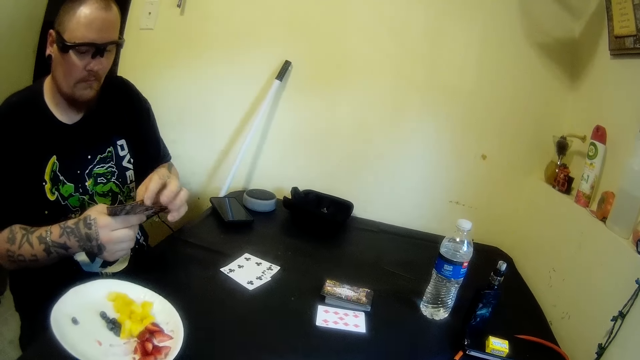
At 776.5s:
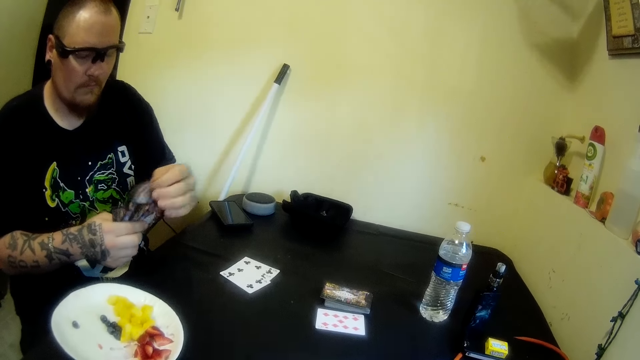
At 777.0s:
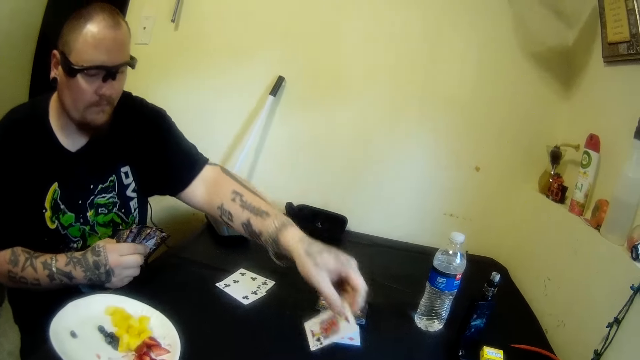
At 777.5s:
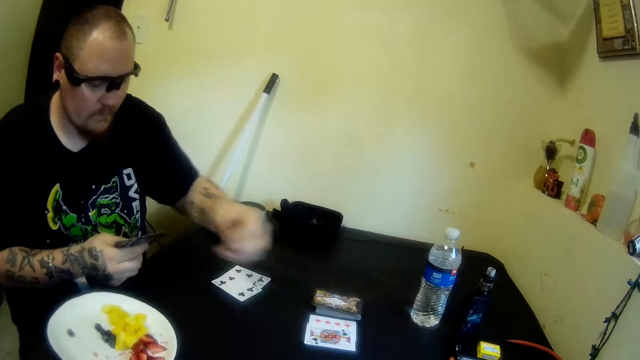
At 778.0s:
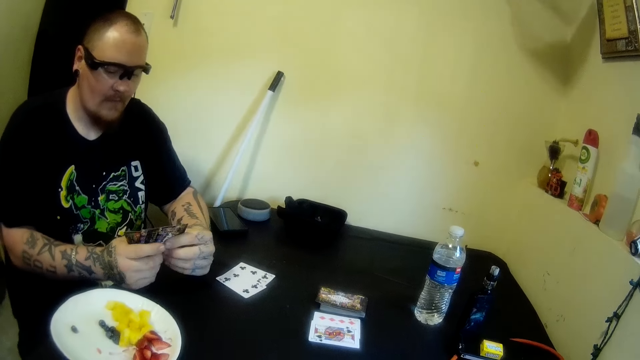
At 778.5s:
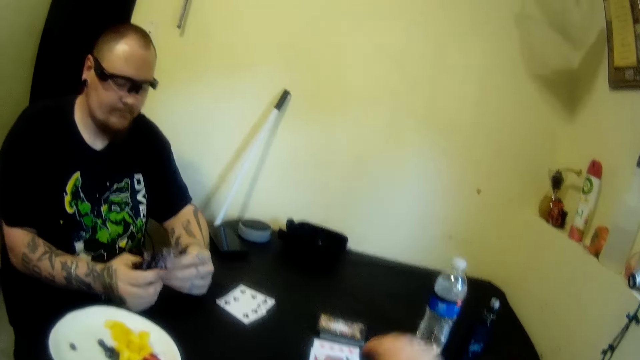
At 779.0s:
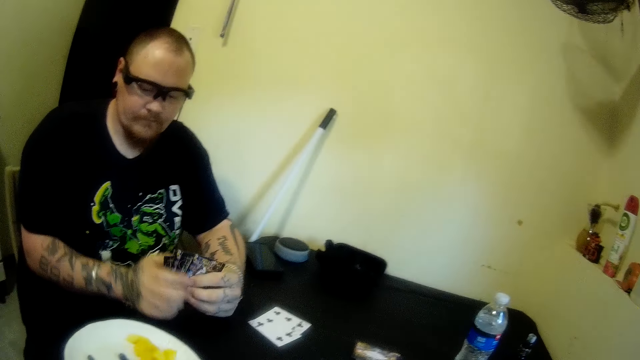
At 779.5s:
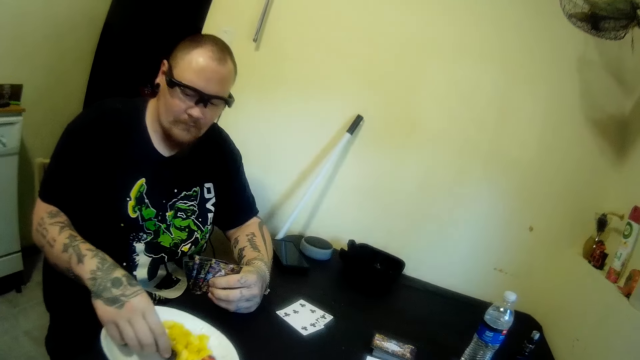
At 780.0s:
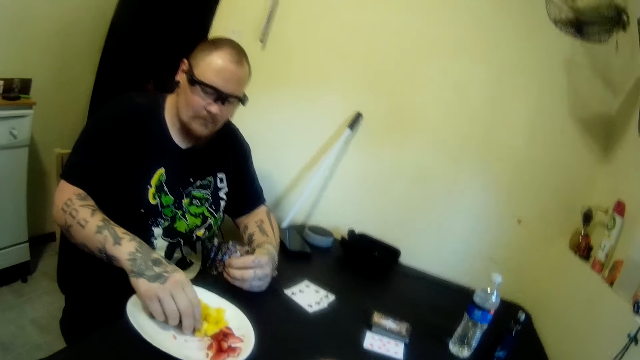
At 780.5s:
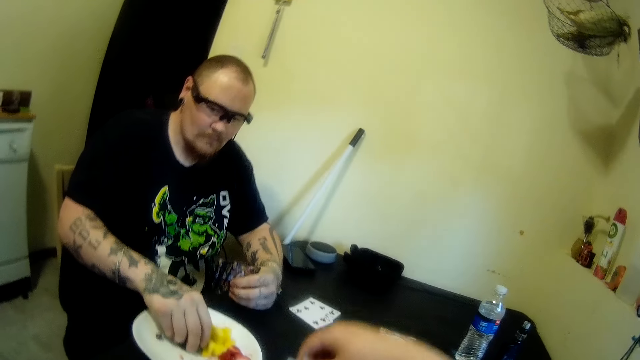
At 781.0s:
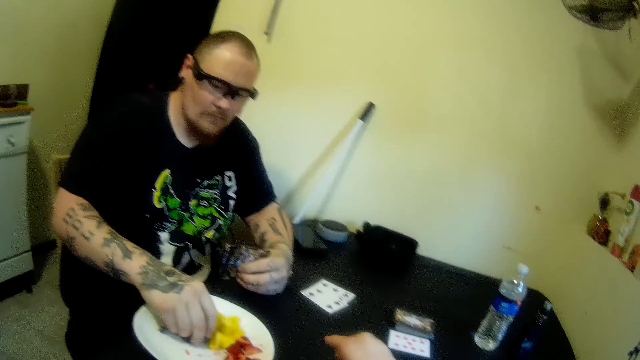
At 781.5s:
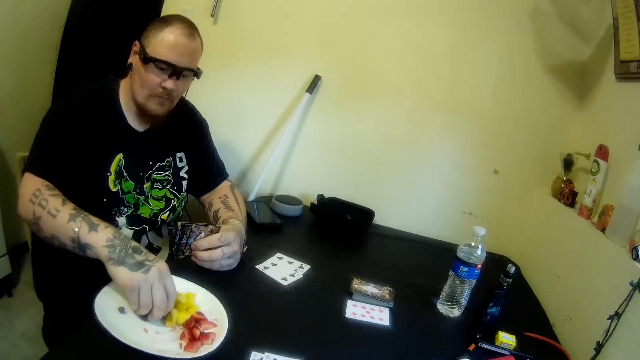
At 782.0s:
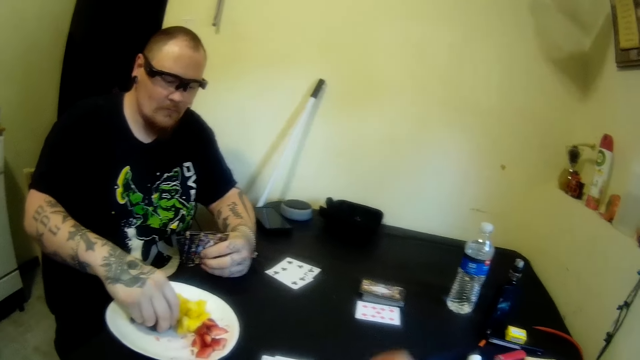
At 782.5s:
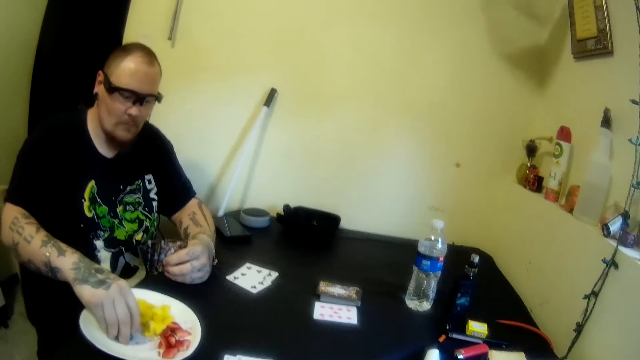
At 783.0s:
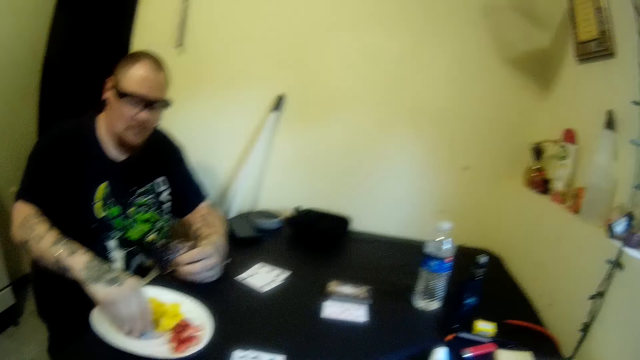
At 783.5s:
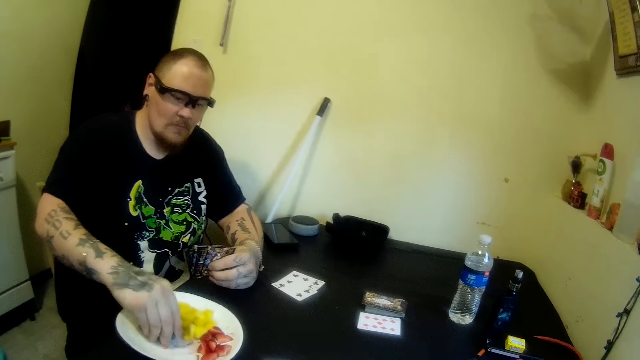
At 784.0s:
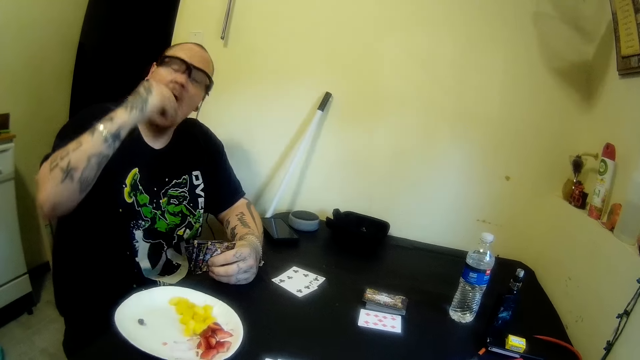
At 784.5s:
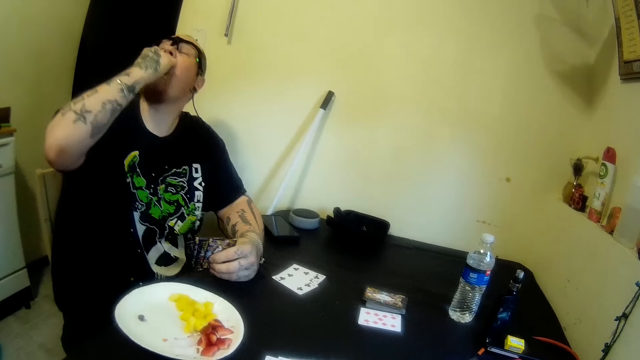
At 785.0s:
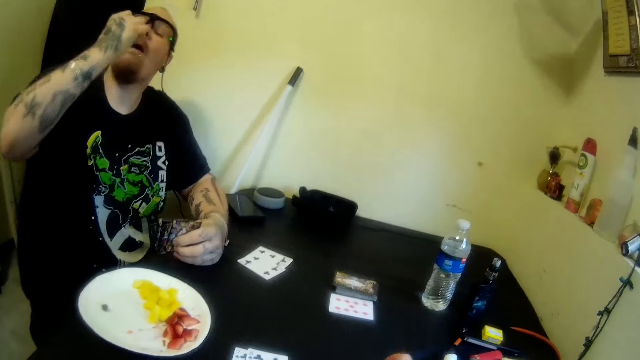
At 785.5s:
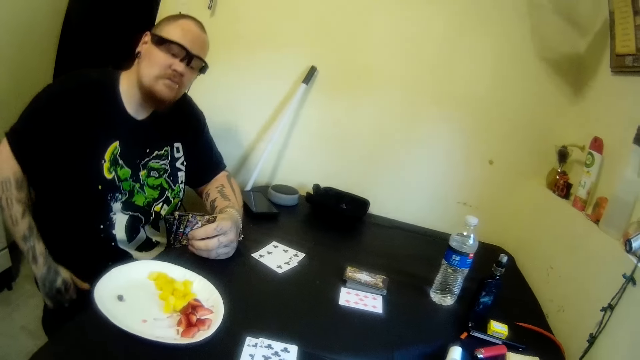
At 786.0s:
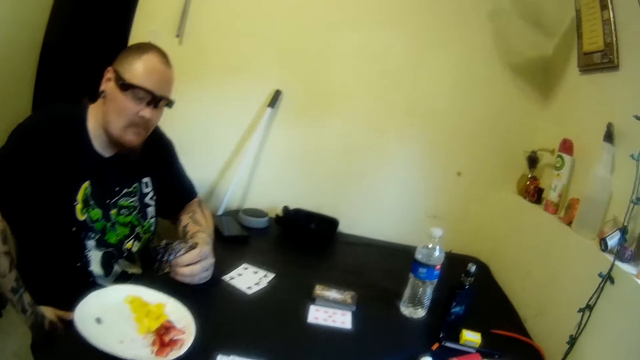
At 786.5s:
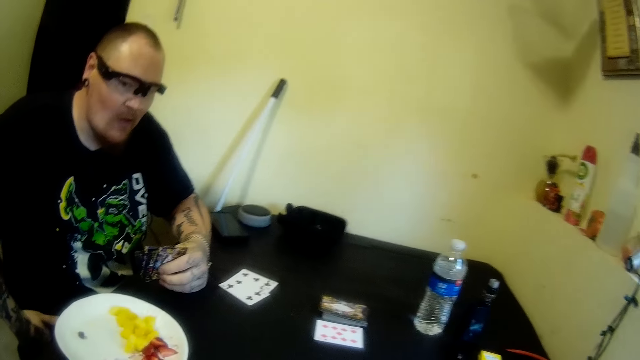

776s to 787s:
A man drops a card on the table with his left hand. He holds the cards. He picks black berries from the plate on the table with his right hand. The camera wearer drops a card on the table with her right hand. The man puts the black berries in his mouth with his right hand. He eats the fruits. The camera wearer drops cards on the table with her right hand.

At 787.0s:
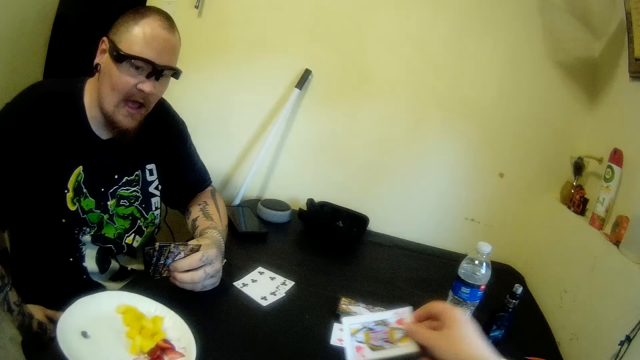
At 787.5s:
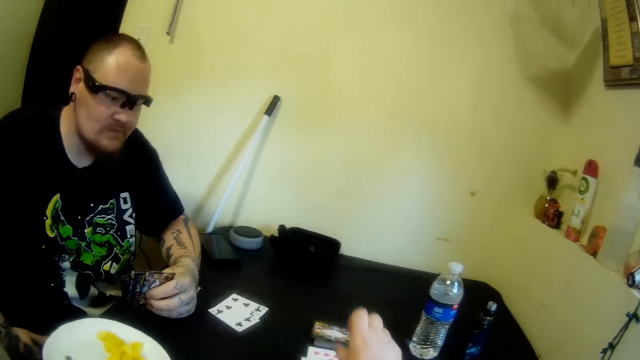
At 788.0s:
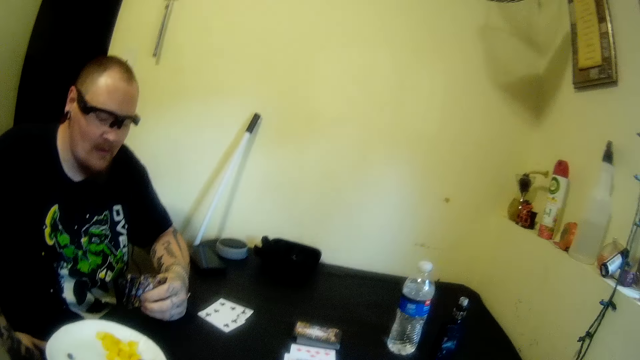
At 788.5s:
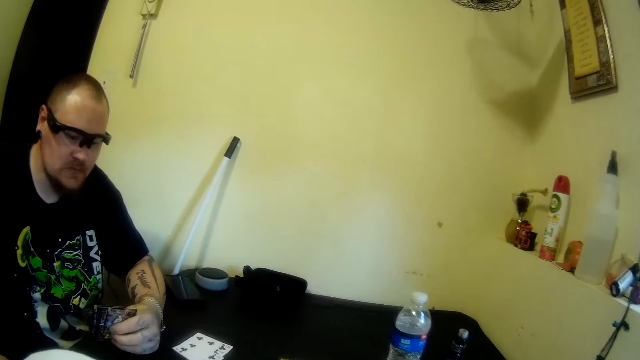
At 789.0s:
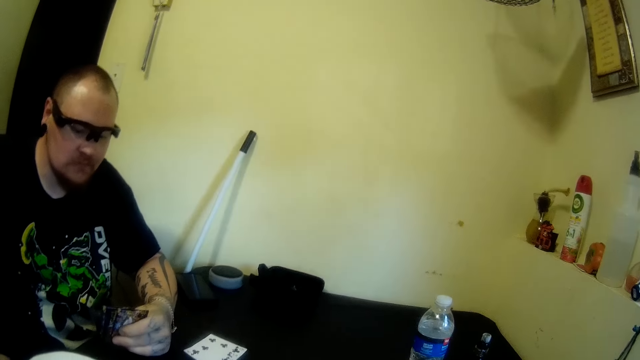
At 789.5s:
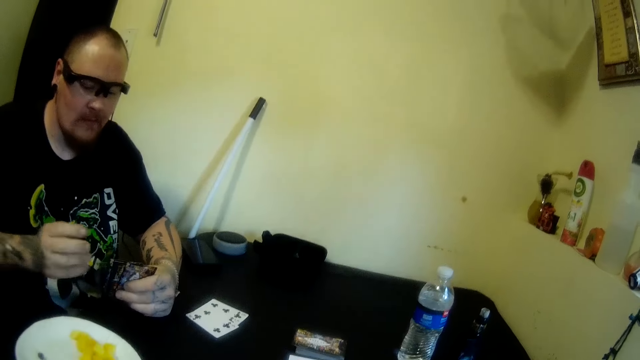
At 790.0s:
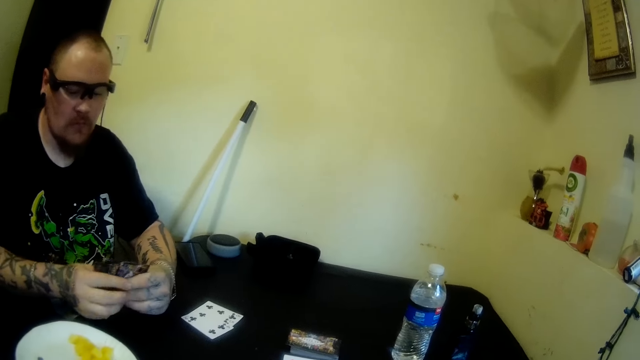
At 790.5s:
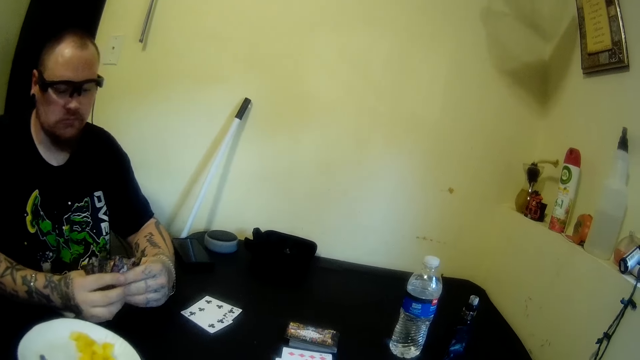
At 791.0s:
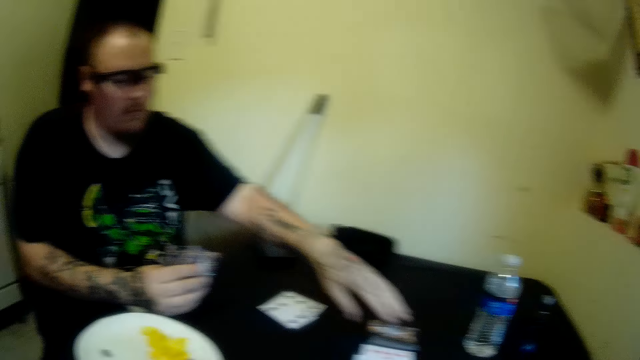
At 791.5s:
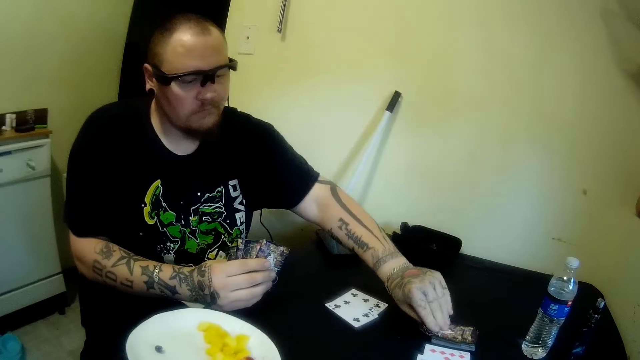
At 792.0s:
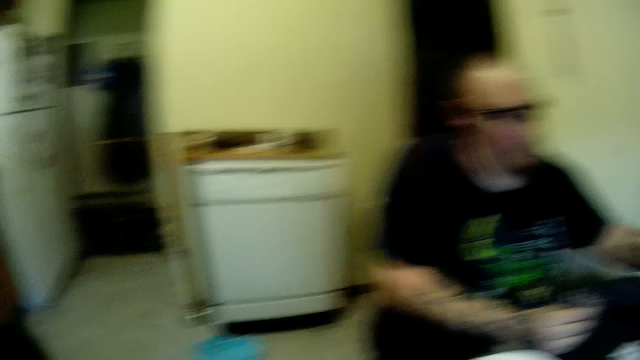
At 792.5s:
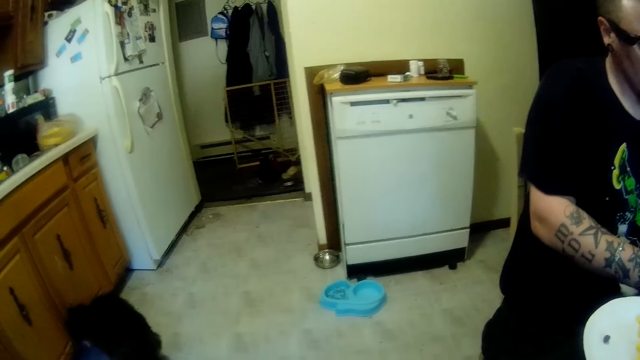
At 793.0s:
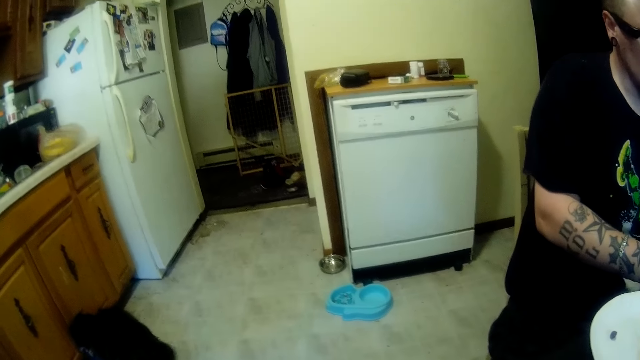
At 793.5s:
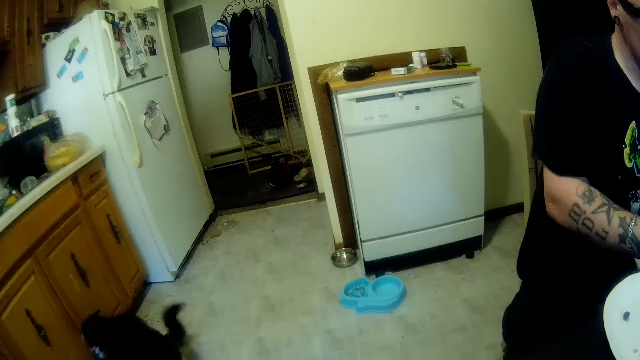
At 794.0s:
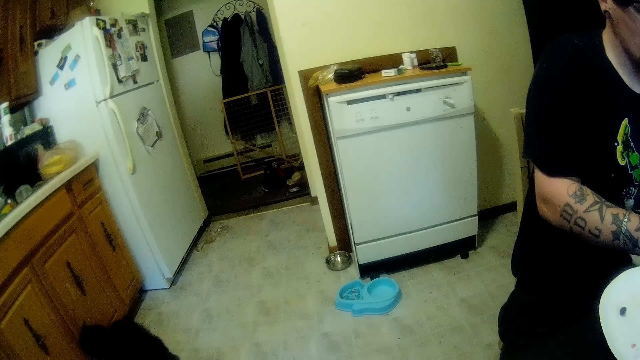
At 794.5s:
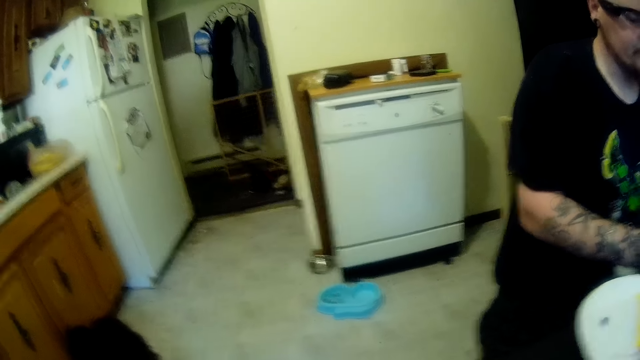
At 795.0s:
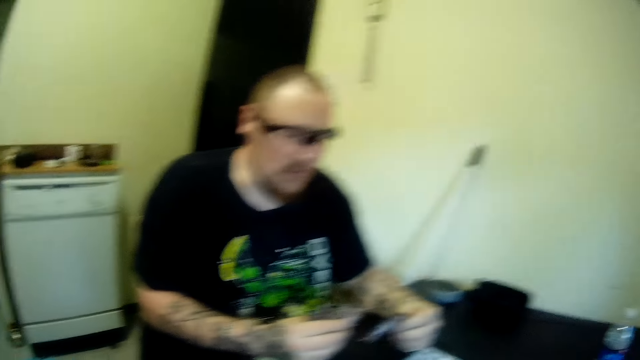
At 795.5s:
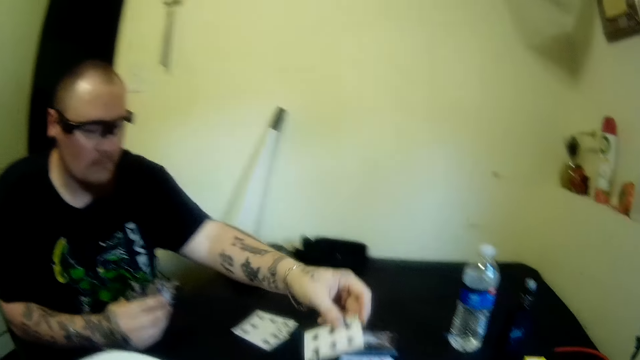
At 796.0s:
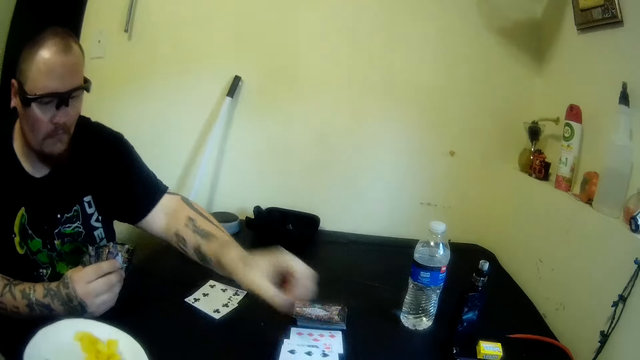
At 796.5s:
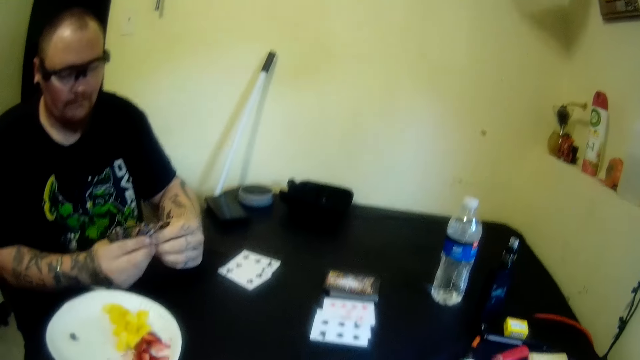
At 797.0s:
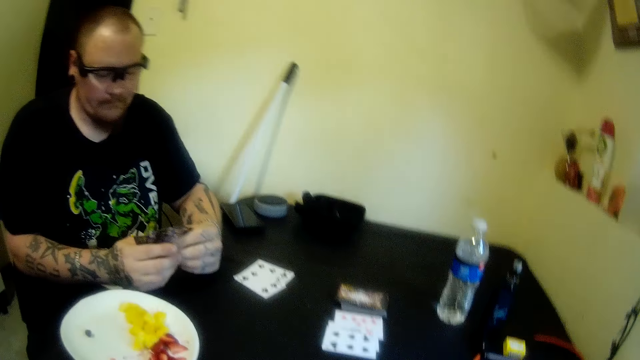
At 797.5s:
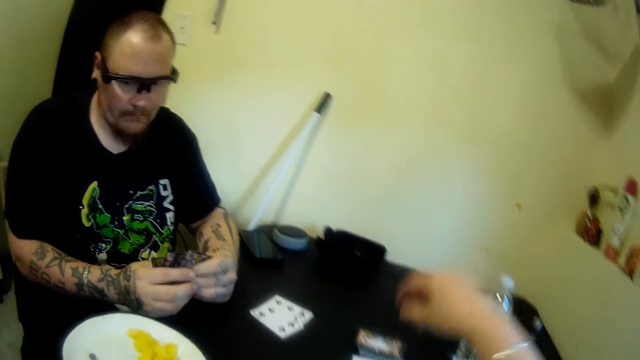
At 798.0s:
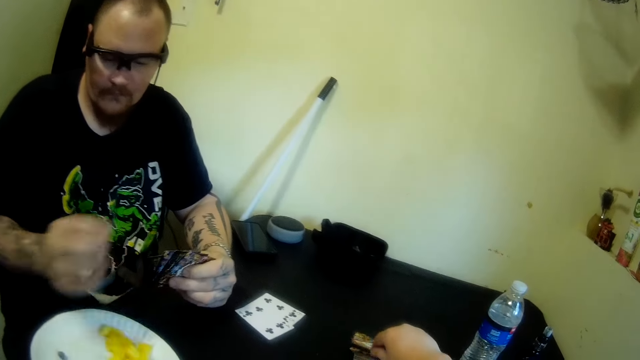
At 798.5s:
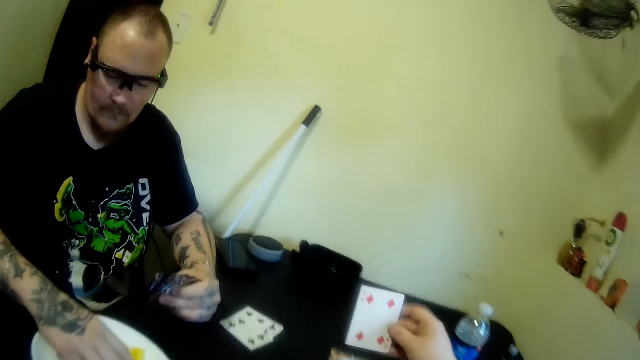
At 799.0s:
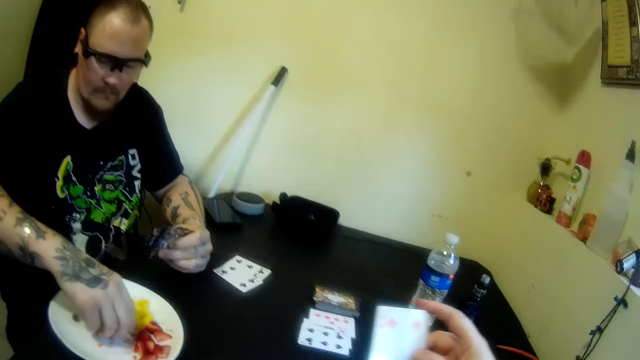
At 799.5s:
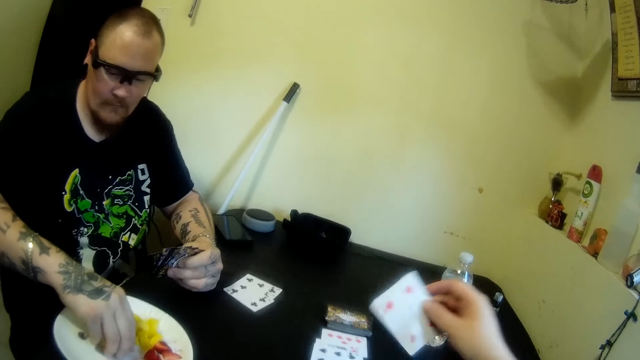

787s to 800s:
The camera wearer holds the cards. She puts the cards on the table. A man holds the cards. He picks a card from the table with his left hand. The camera wearer looks at the cabinet. The man drops the card on the table with his left hand. He holds the cards. The camera wearer picks the card from the table with her right hand. The man picks black berries from the plate on the table with his right hand. The camera wearer holds the card. The man picks the card.
